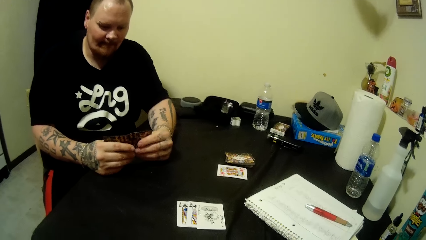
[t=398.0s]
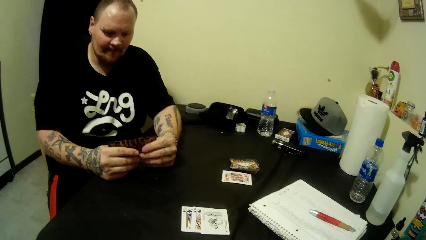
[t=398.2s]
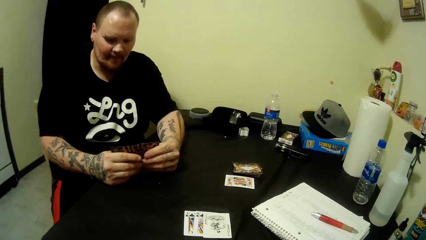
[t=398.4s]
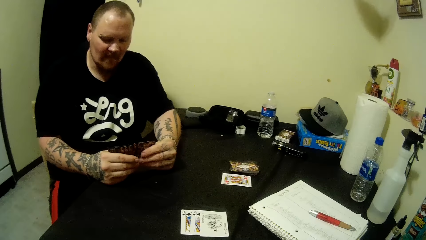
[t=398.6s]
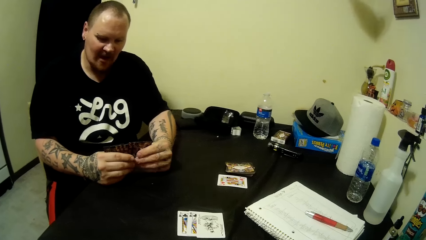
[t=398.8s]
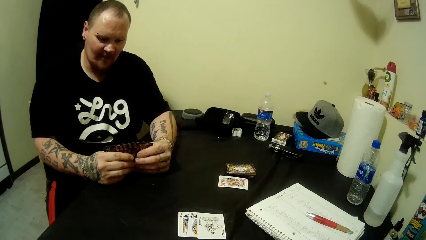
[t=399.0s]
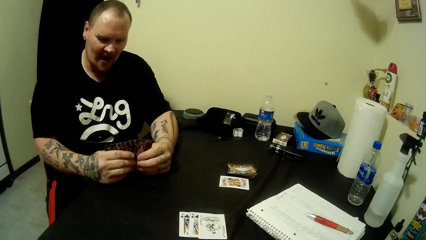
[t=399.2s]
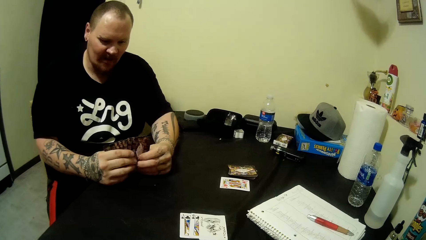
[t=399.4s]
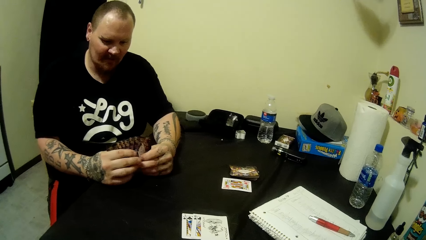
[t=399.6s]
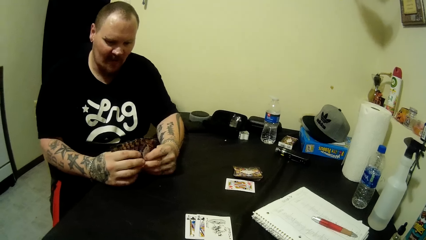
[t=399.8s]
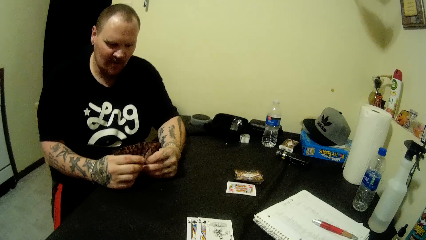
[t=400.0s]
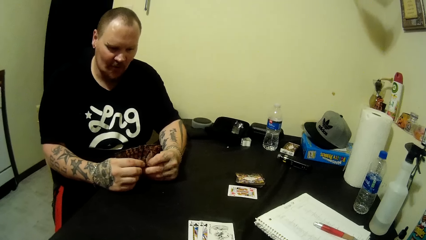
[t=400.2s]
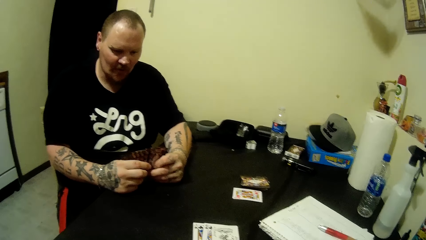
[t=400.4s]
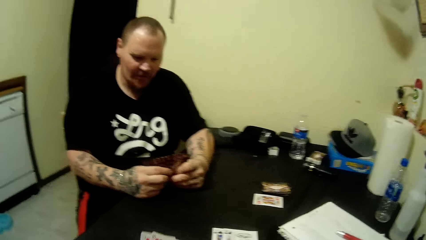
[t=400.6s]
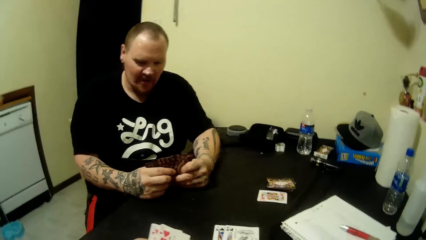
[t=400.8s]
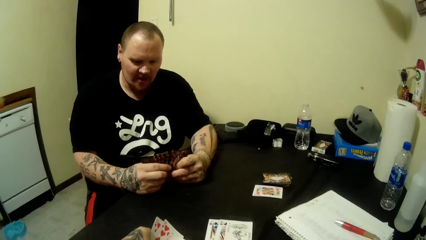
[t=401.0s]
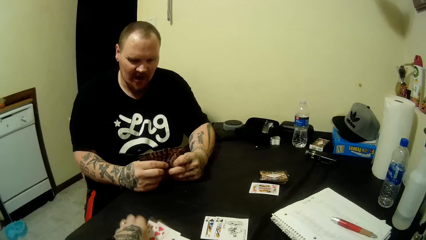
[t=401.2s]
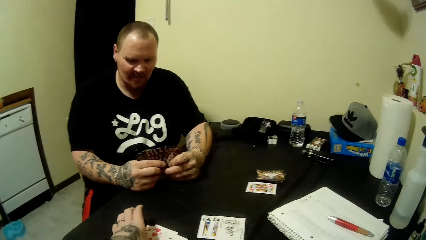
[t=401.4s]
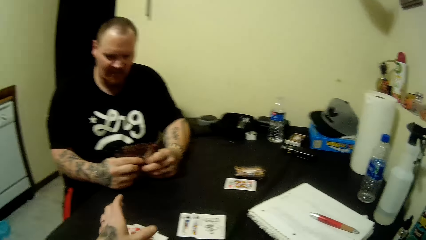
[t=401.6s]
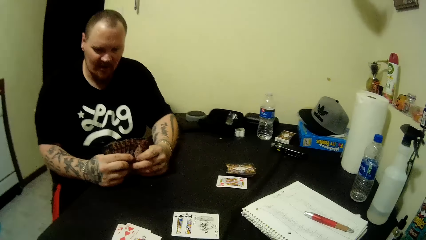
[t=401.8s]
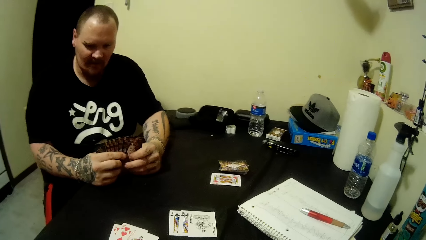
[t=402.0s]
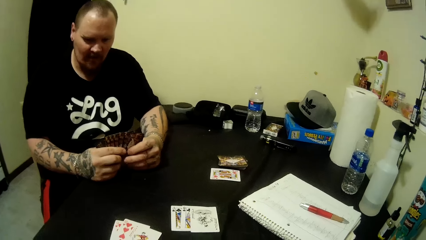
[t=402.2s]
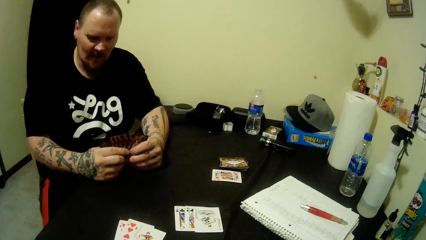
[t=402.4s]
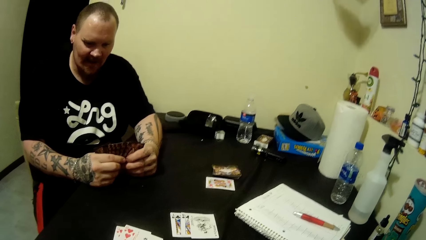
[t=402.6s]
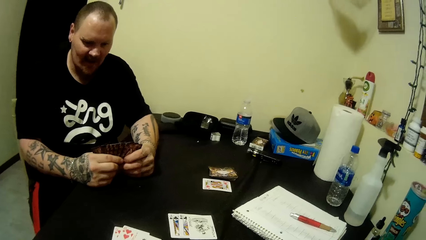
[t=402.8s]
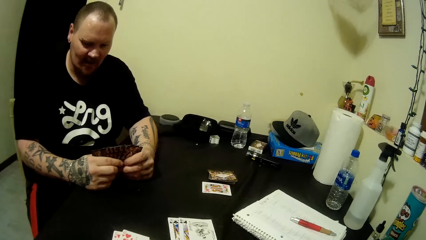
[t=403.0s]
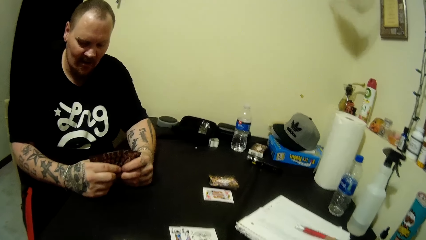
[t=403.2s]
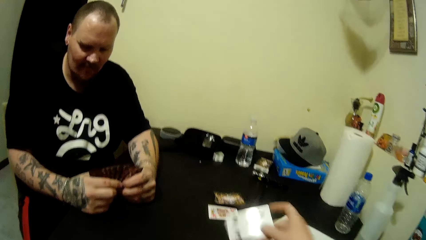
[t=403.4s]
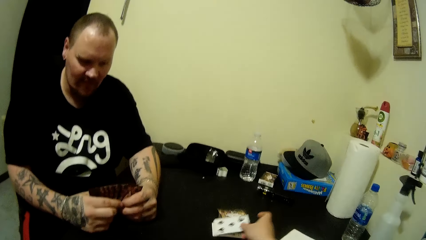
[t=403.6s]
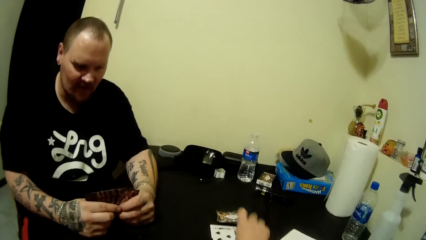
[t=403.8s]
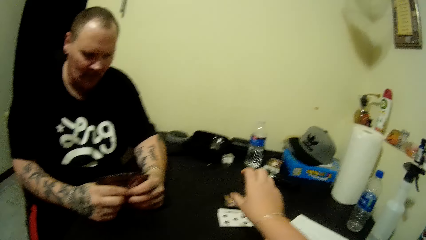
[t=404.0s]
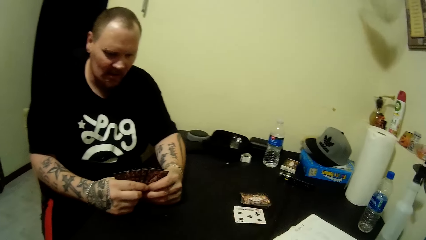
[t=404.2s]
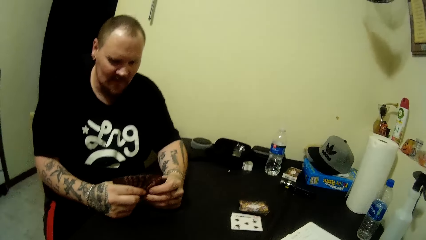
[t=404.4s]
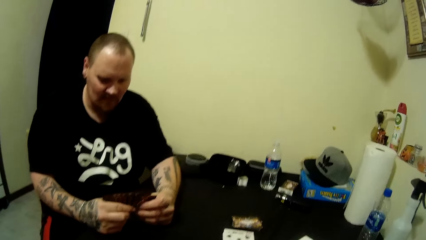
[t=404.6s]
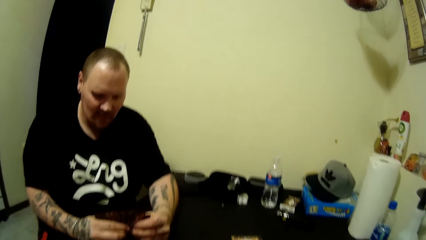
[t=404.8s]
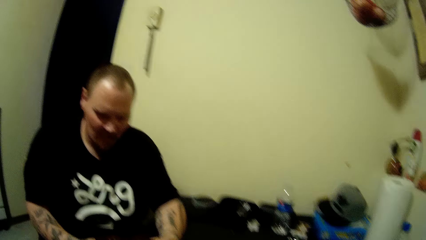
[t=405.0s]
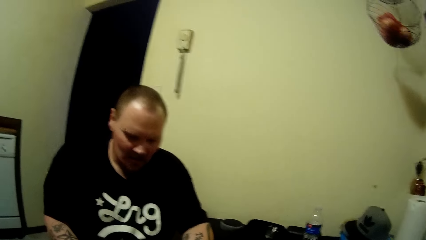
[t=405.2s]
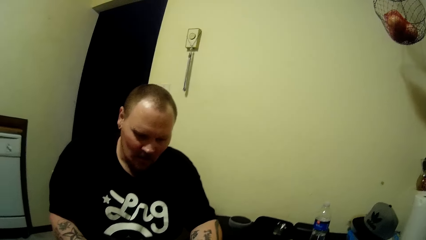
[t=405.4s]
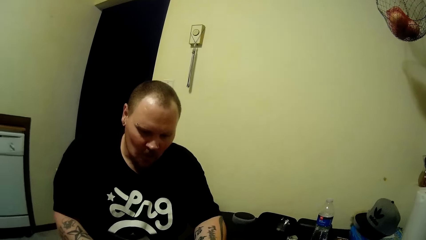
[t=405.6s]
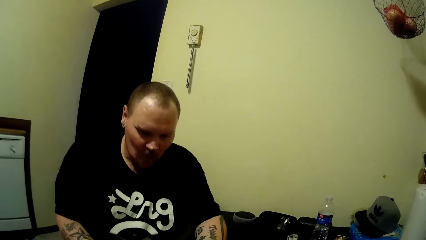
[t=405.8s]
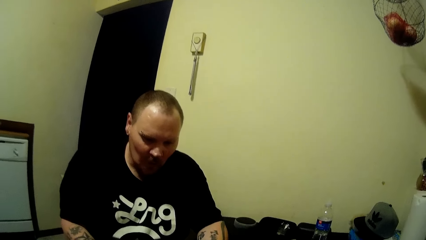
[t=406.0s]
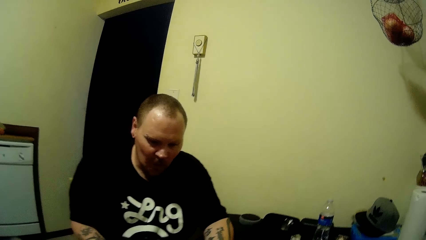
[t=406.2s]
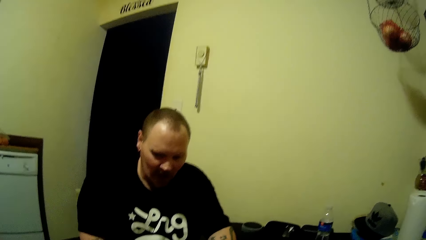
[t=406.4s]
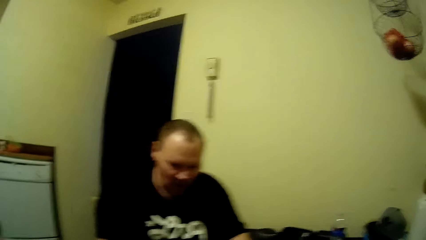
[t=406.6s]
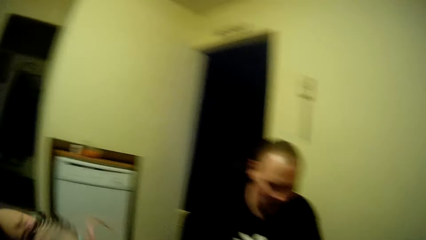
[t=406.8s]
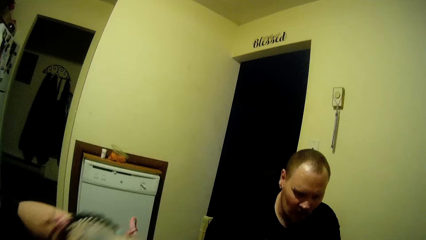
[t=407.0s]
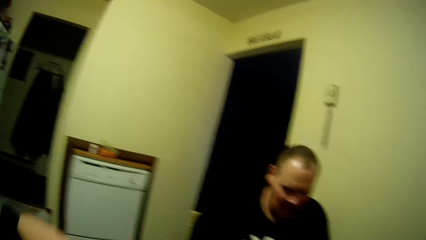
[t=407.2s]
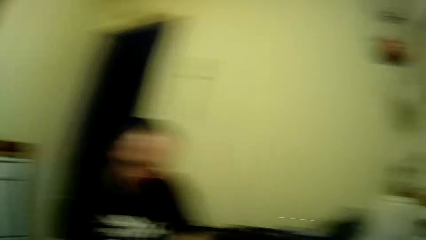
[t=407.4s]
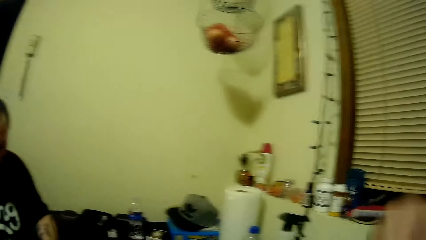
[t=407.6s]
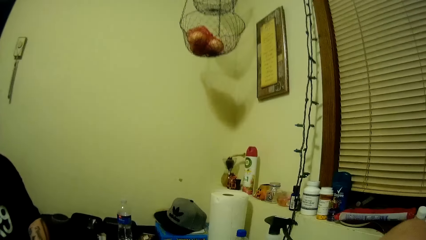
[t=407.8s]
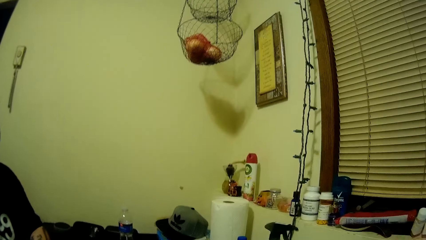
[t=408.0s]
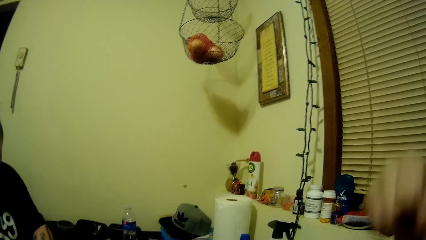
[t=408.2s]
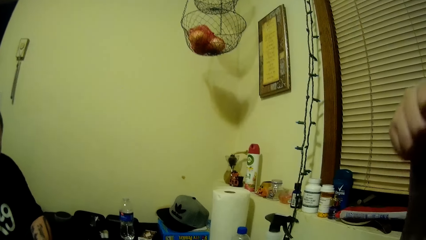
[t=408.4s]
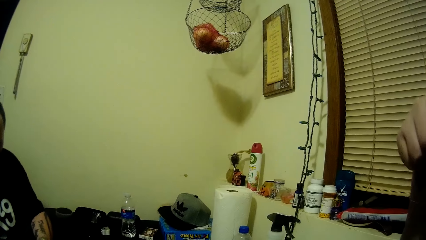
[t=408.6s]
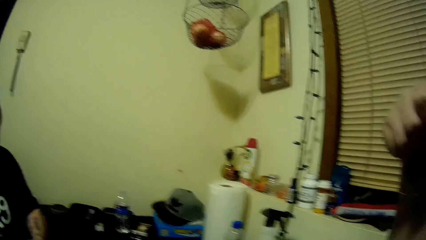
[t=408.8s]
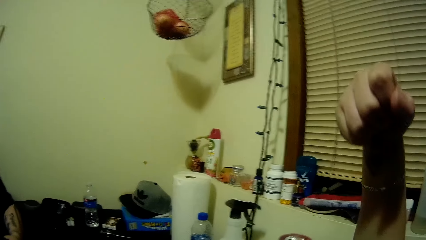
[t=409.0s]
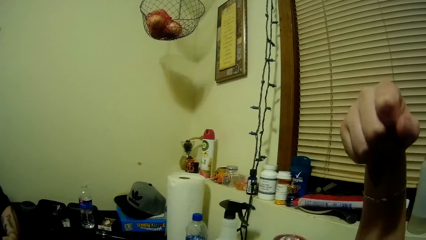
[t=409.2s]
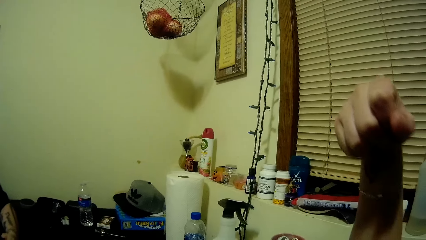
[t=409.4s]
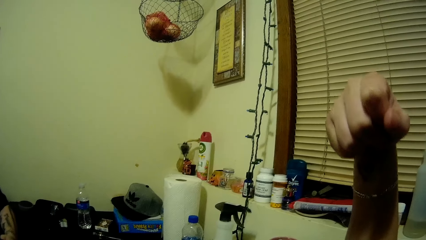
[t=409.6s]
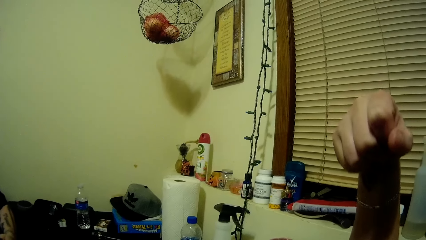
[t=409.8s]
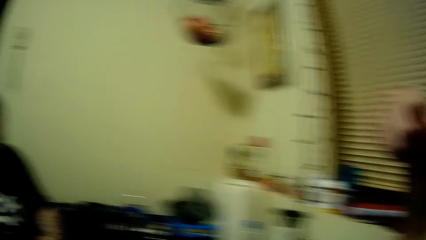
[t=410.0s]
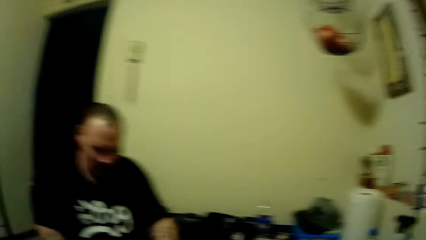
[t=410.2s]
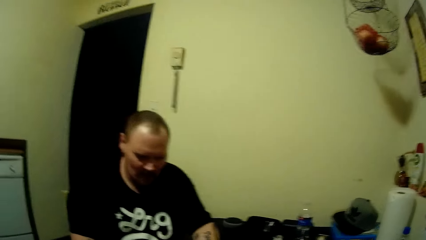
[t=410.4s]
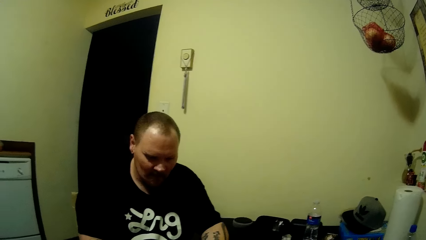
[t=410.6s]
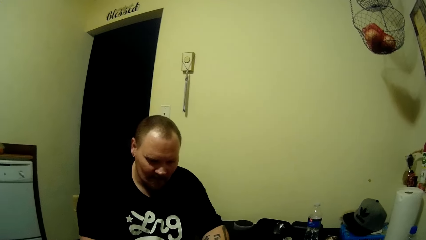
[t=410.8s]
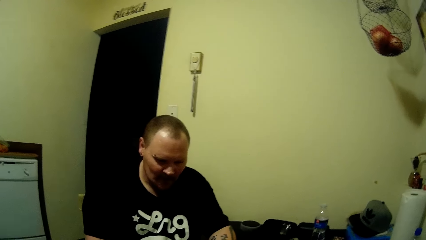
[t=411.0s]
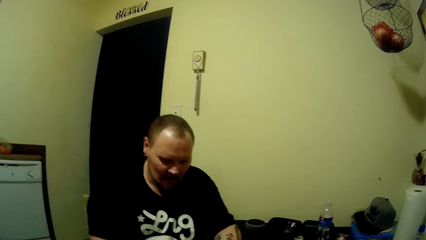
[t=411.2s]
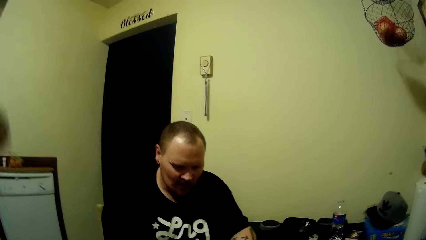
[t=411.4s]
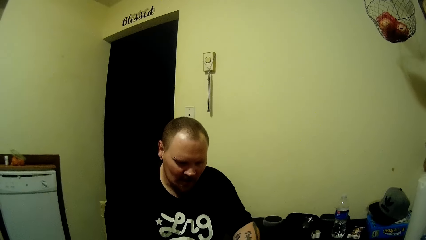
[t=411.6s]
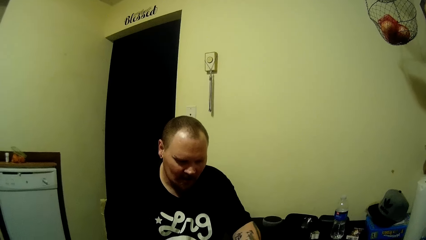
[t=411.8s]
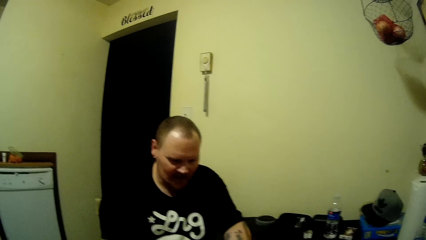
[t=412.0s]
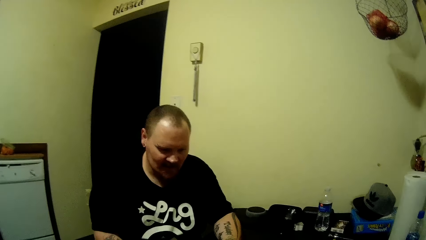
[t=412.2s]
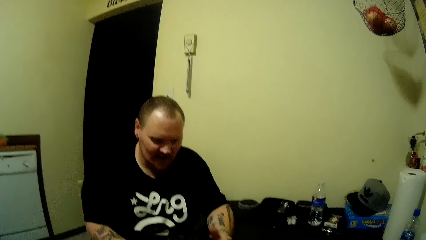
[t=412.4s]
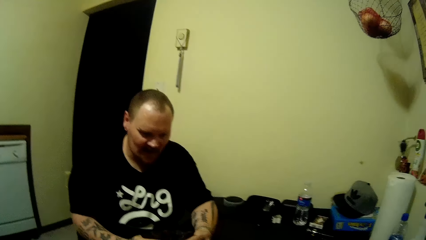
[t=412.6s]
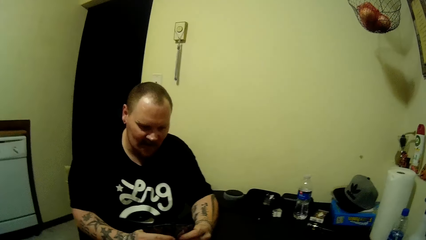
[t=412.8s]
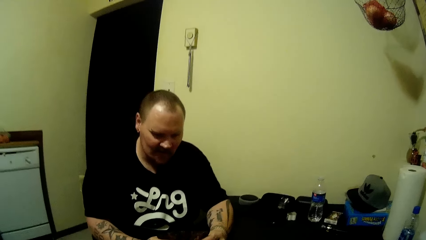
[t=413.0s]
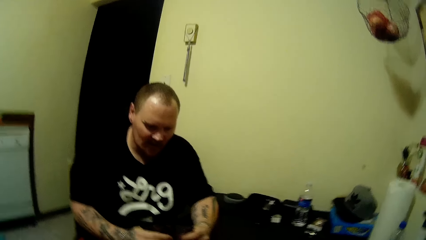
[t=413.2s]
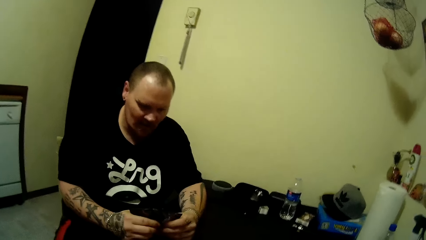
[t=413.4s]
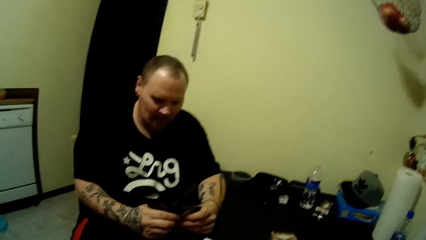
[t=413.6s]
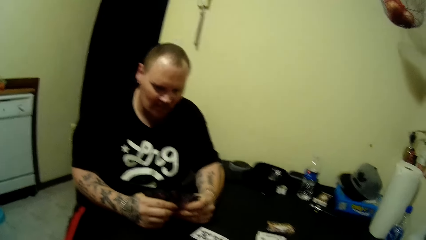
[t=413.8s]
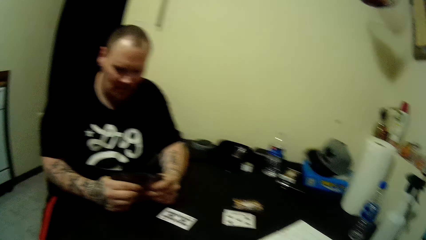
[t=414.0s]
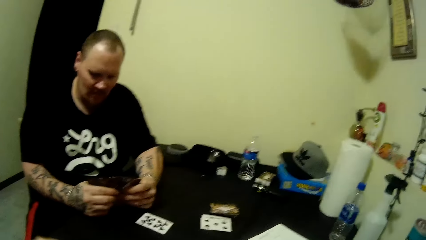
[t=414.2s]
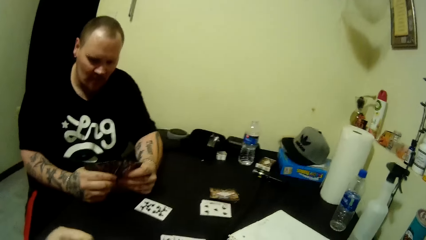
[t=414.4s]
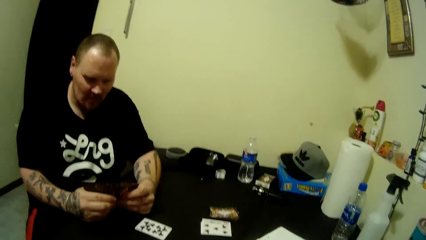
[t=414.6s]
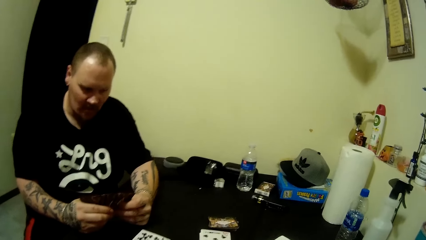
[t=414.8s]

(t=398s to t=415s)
The camera wearer places the cards in her left hand on the table. She places a card on the table with her right hand. She looks at the man. She moves her head. She looks around. She shakes his hand. She raises her hands.
